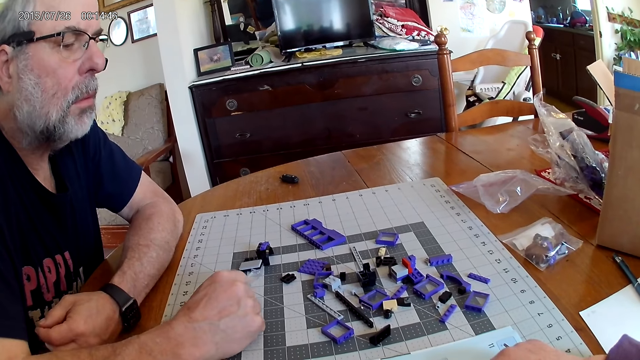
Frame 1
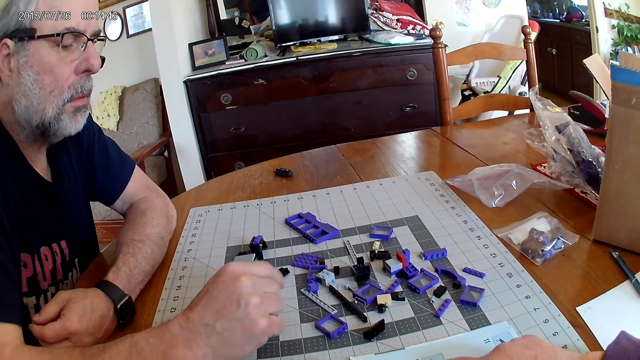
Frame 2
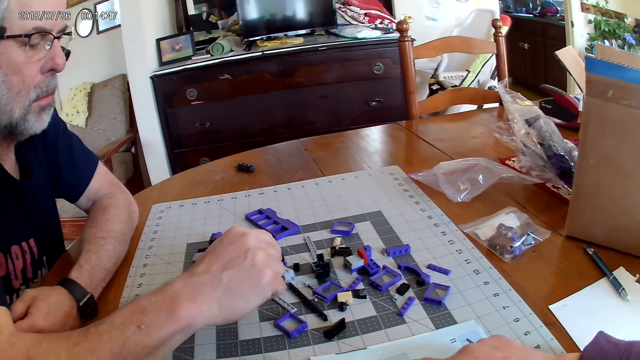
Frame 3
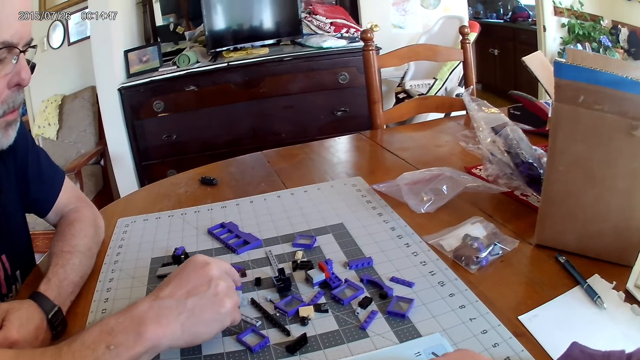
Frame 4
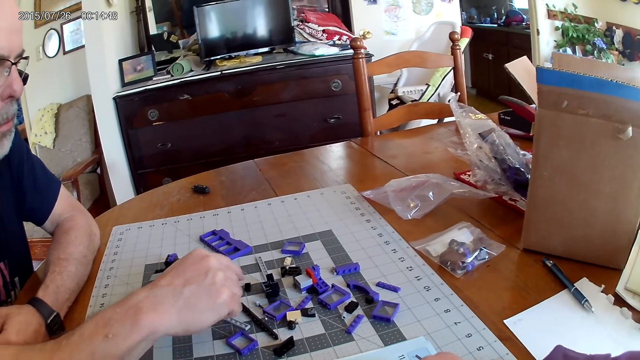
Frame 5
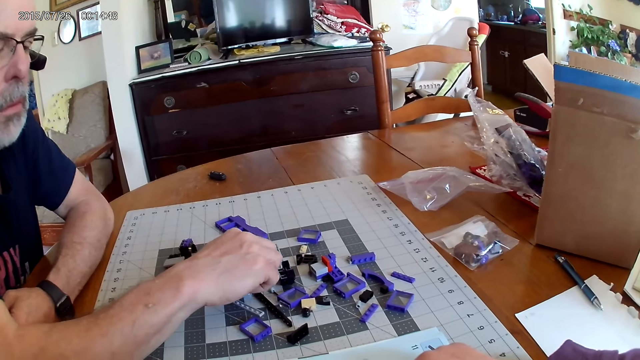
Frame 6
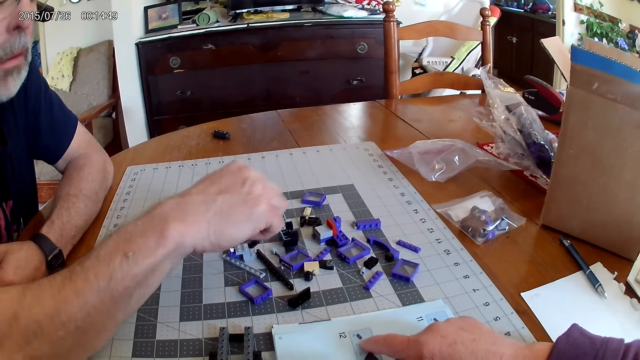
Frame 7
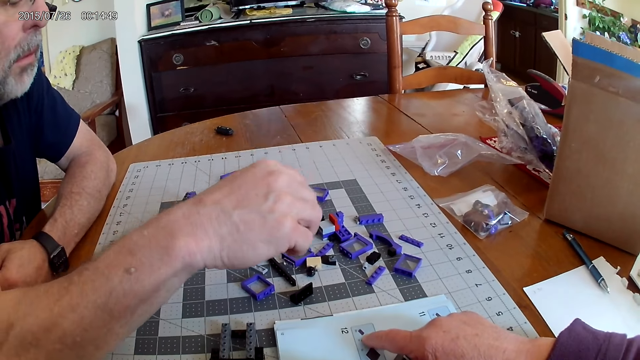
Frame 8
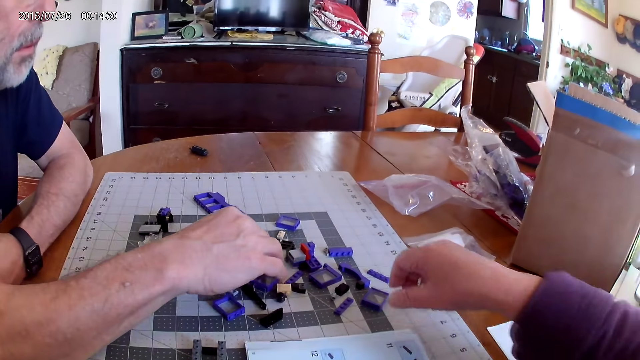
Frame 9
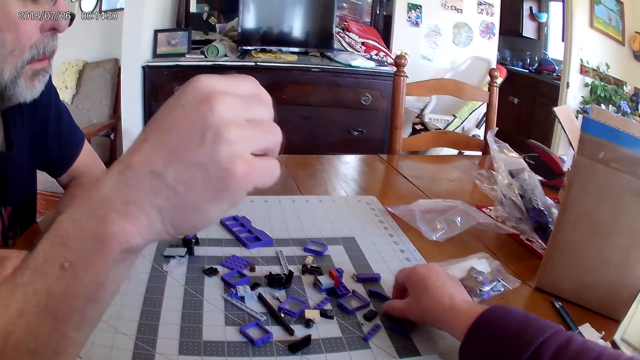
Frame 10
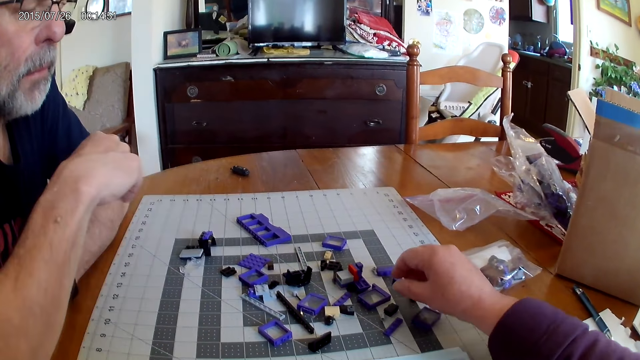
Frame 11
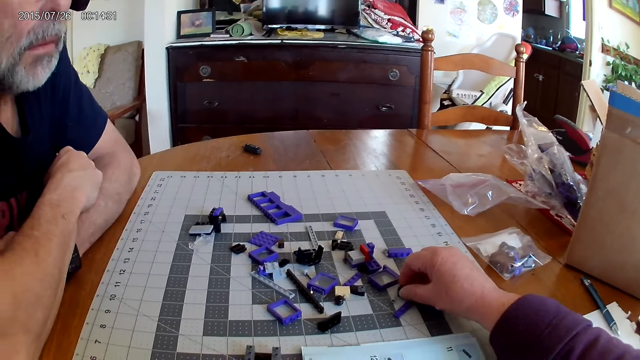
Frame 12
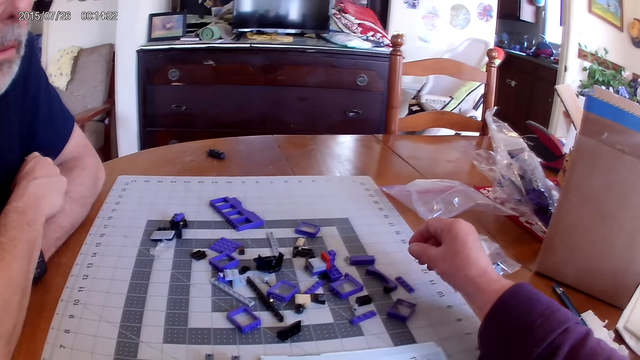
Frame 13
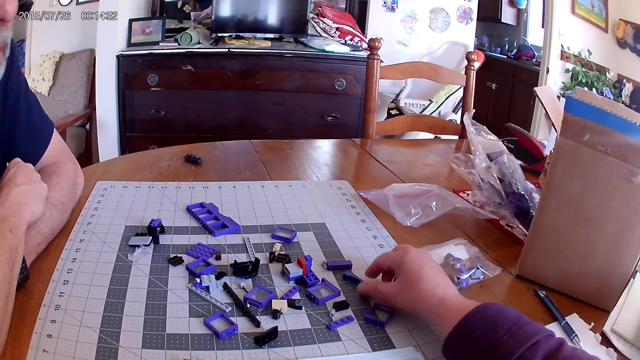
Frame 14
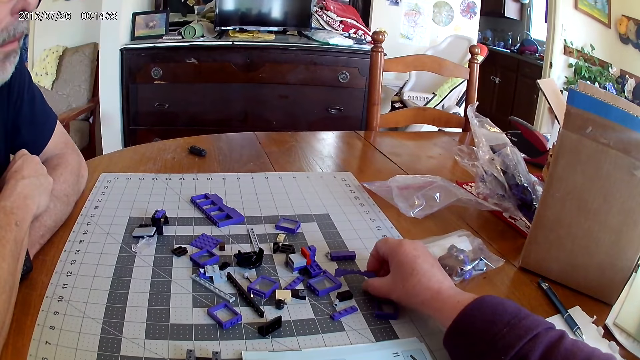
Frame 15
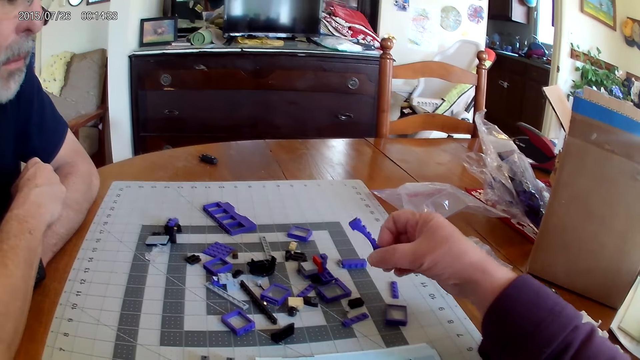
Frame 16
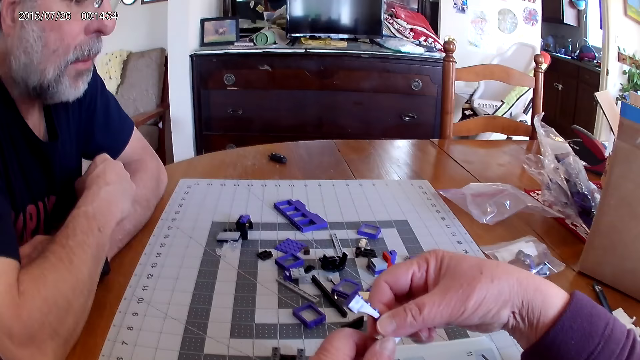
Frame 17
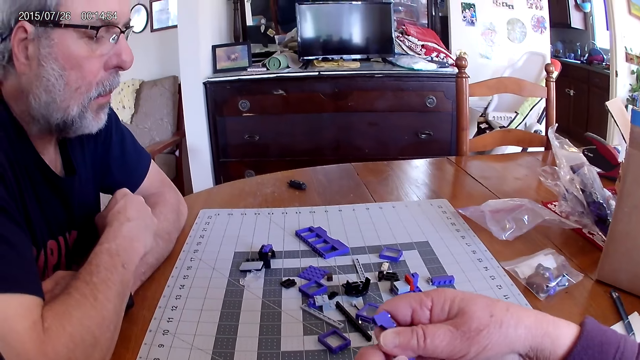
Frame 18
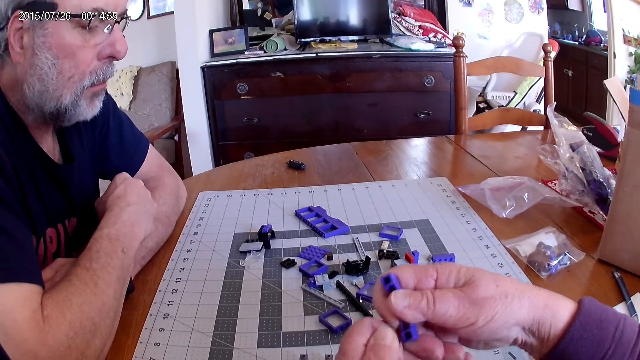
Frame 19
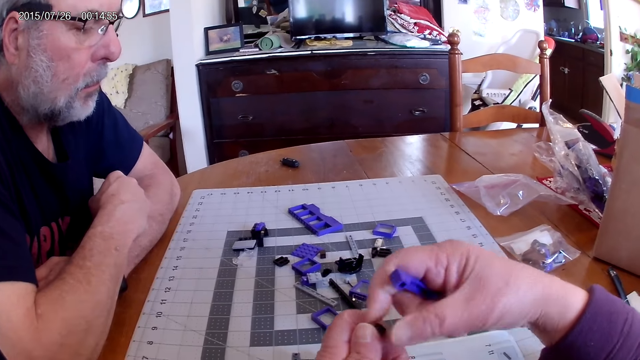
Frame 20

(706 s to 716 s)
A man touches the plastic block pieces. The camera wearer touches the plastic block pieces.

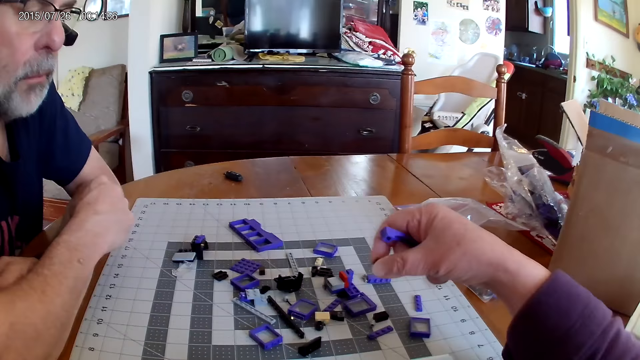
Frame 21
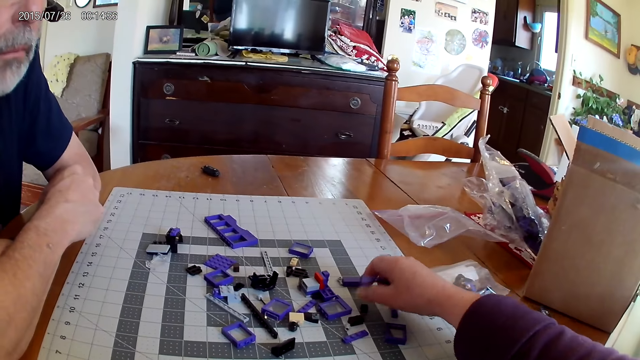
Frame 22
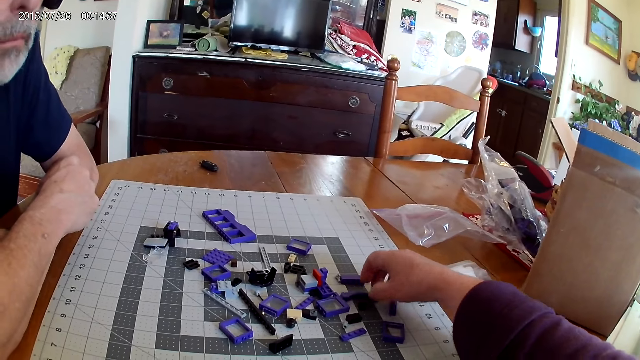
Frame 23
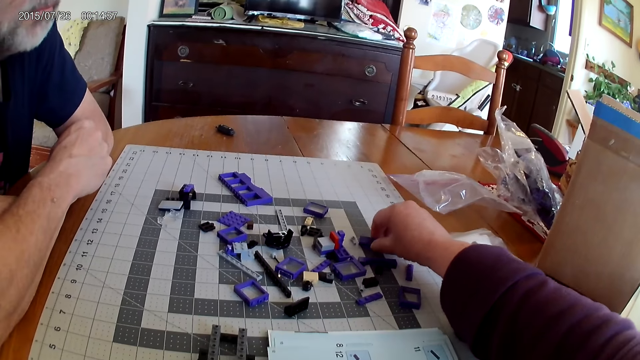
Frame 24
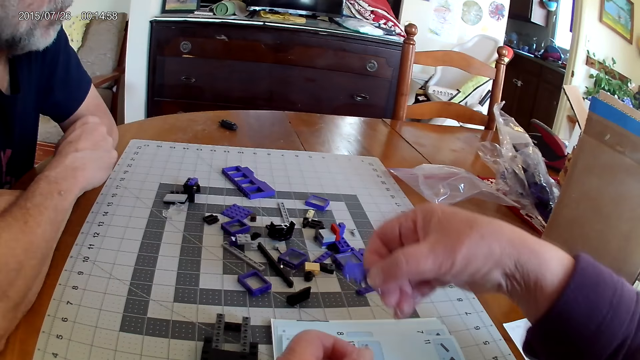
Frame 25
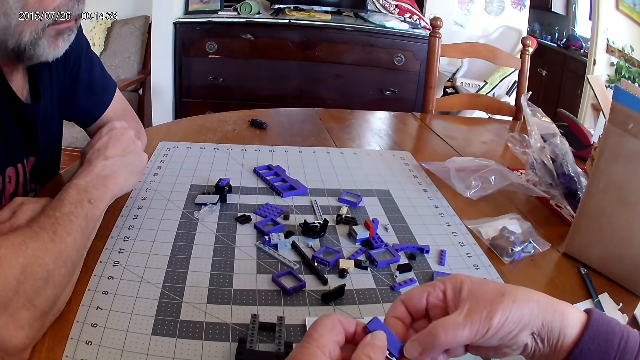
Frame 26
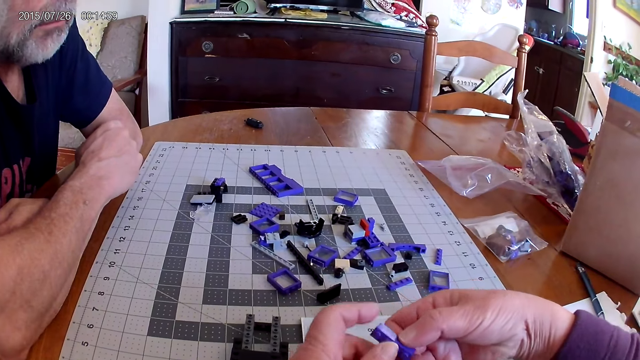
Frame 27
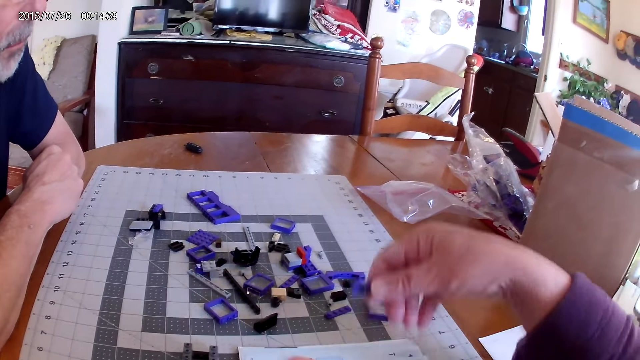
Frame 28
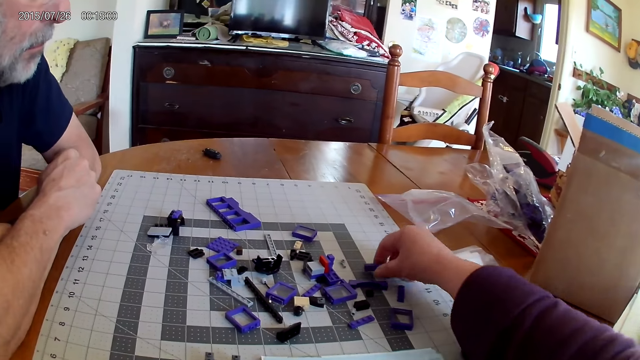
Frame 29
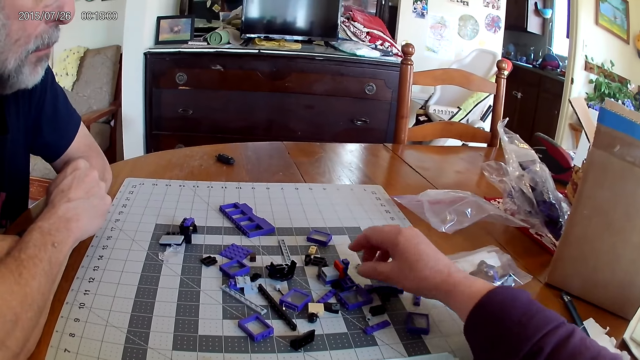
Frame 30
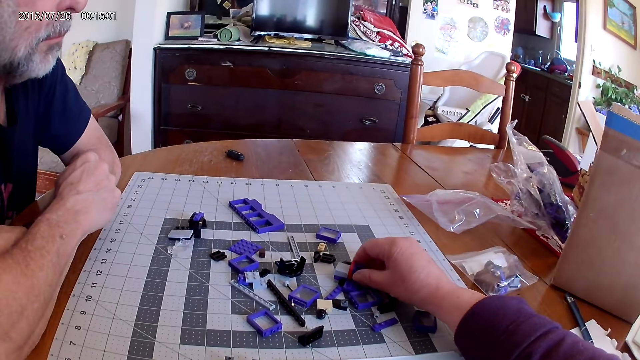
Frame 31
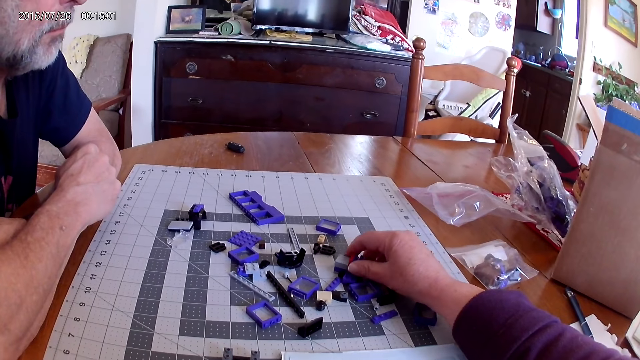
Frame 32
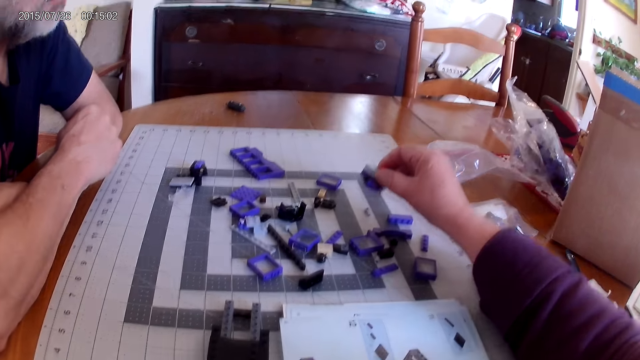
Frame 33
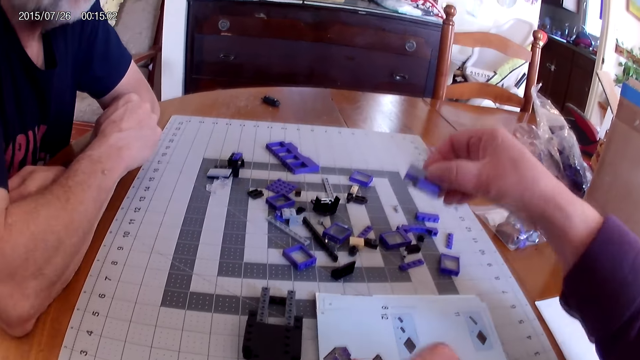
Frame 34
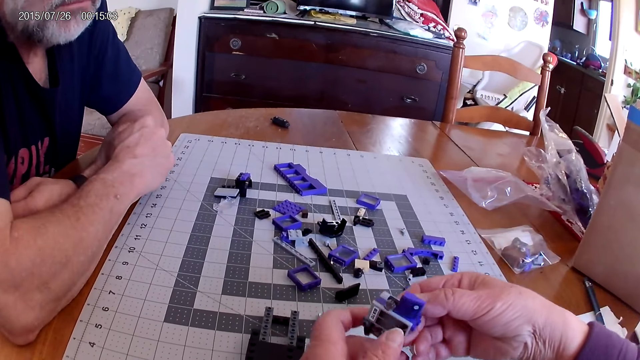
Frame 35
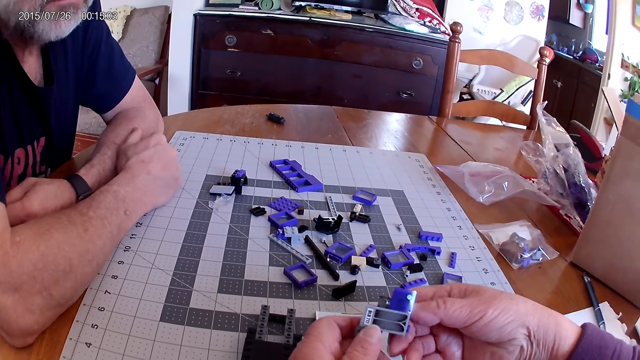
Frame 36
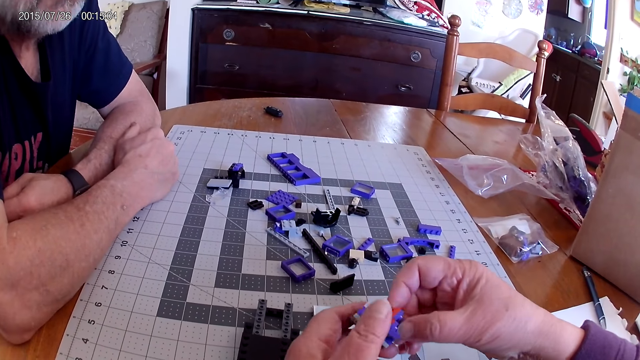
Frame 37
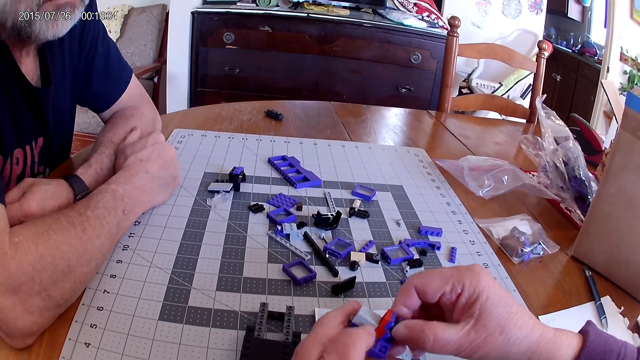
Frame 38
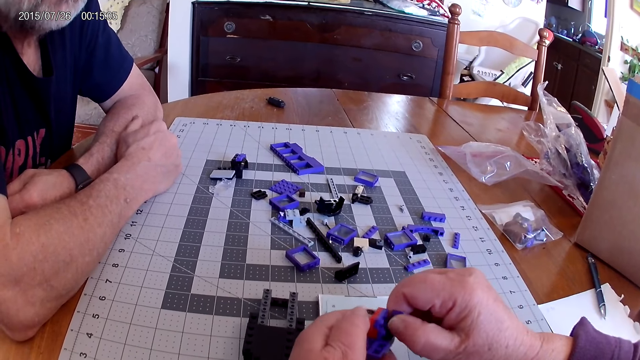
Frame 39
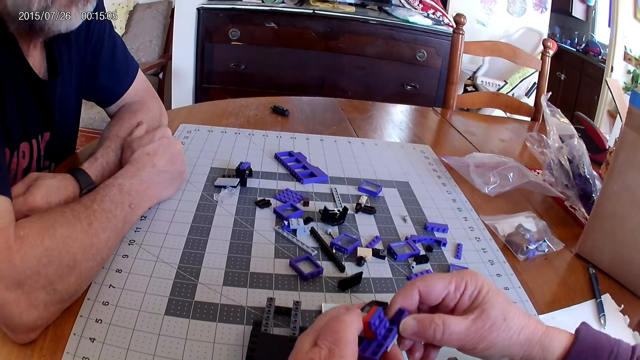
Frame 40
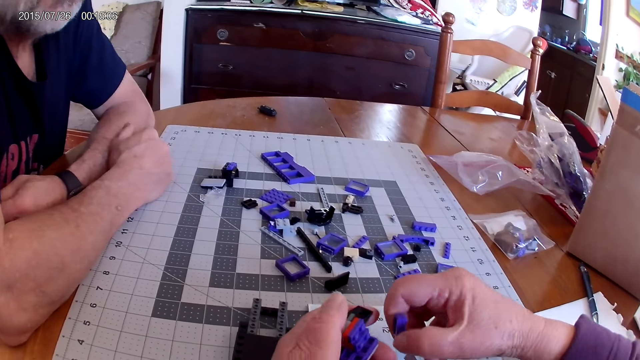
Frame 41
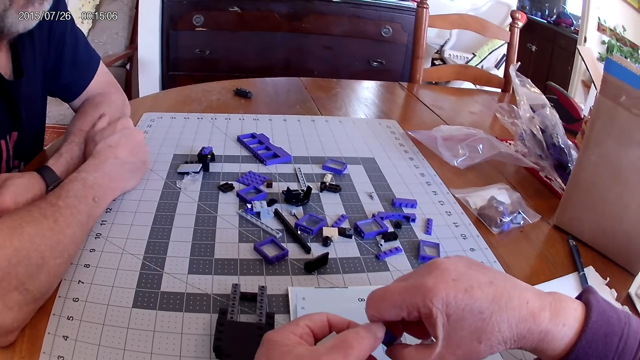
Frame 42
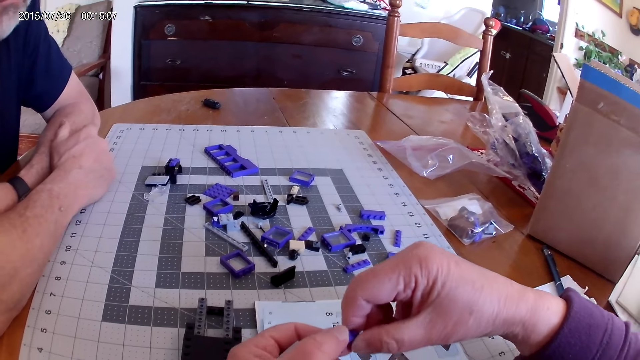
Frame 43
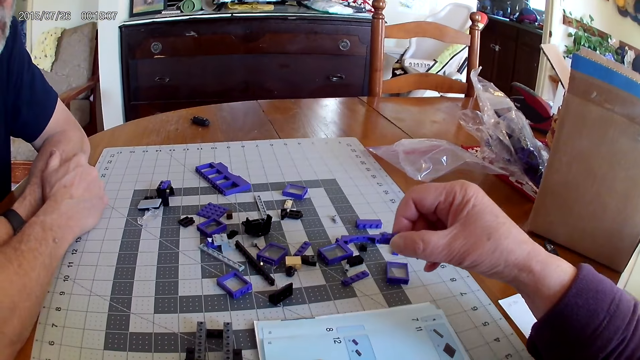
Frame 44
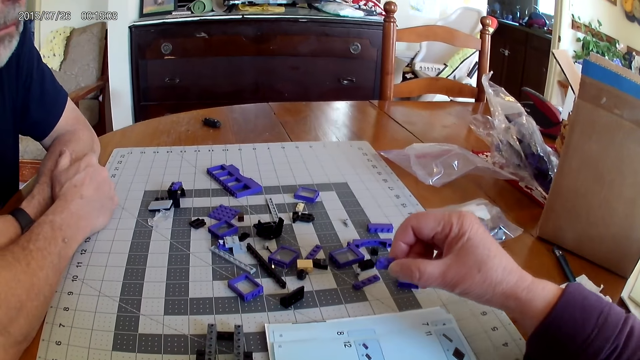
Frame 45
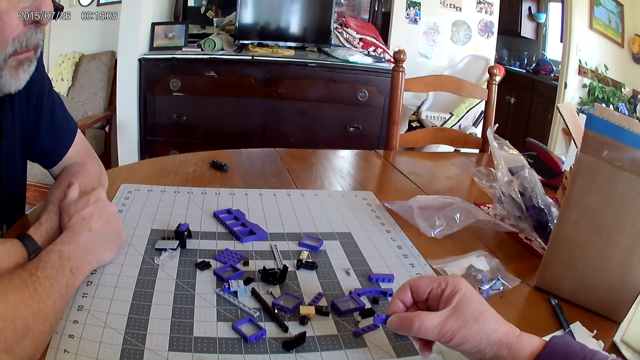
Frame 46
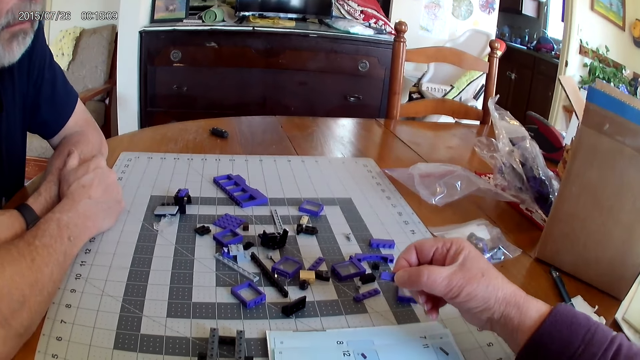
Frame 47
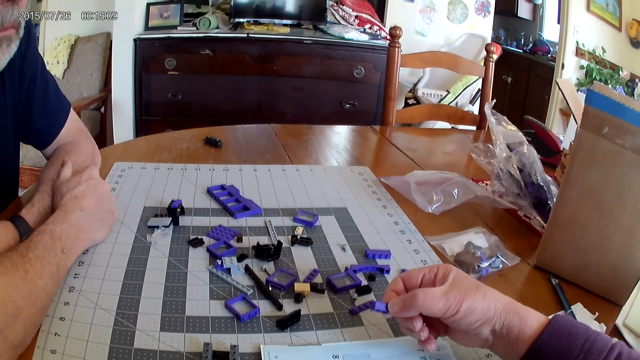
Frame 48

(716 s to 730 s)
The camera wearer picks up the plastic block pieces. They disconnect the device parts.
